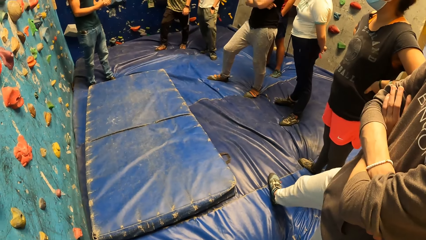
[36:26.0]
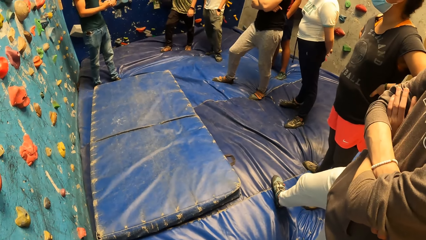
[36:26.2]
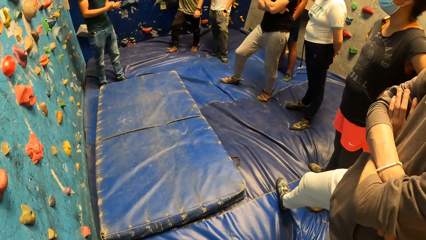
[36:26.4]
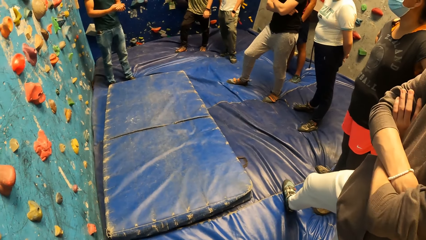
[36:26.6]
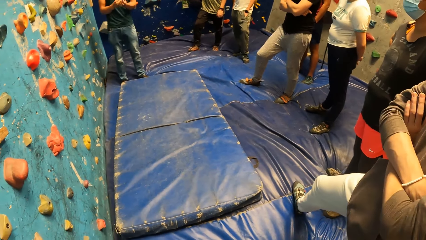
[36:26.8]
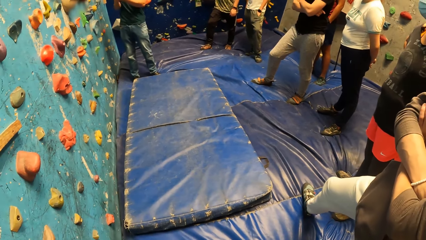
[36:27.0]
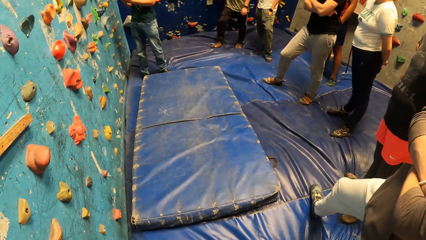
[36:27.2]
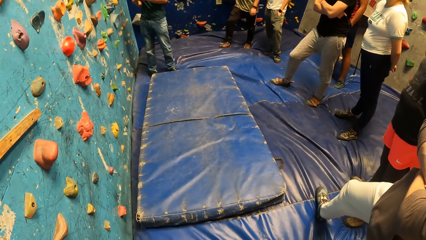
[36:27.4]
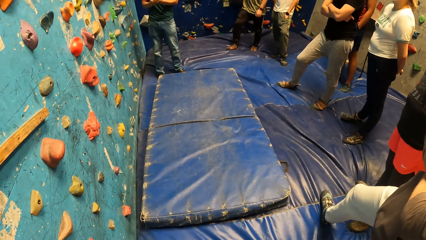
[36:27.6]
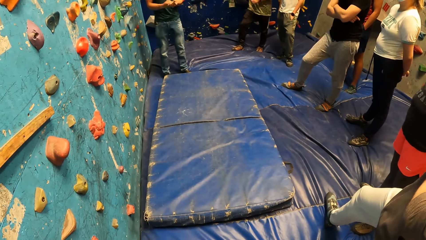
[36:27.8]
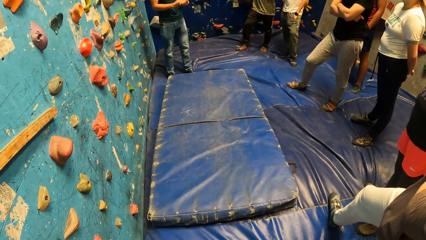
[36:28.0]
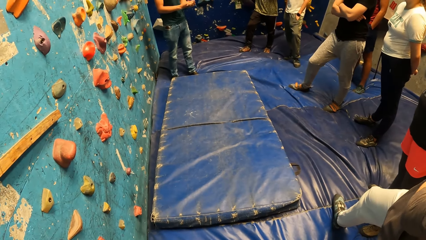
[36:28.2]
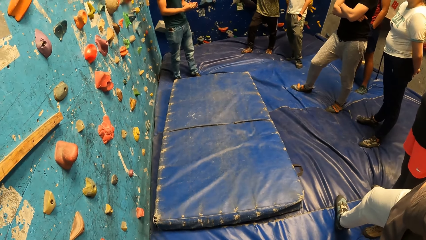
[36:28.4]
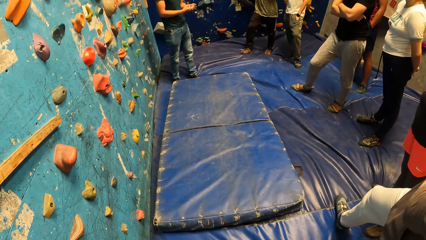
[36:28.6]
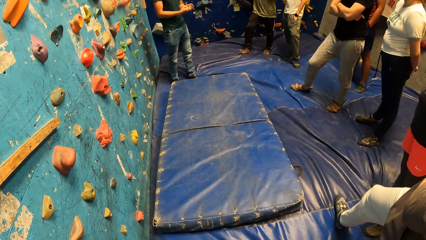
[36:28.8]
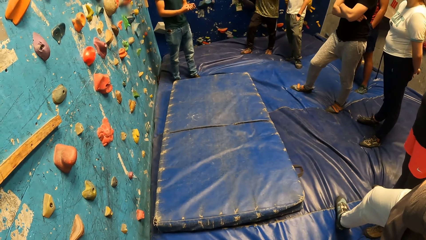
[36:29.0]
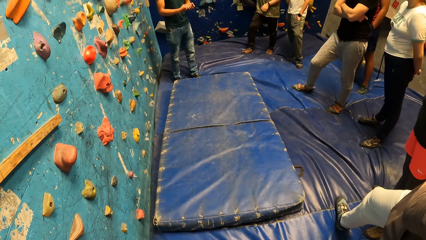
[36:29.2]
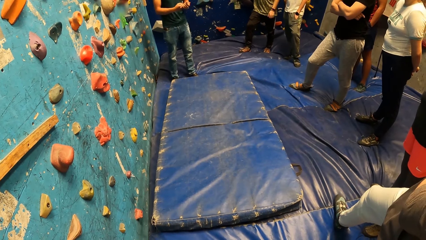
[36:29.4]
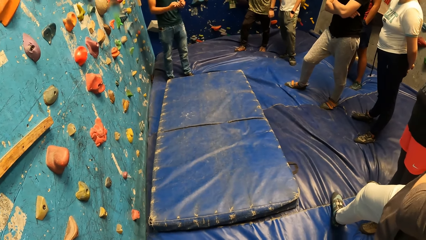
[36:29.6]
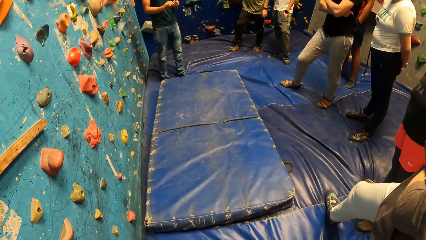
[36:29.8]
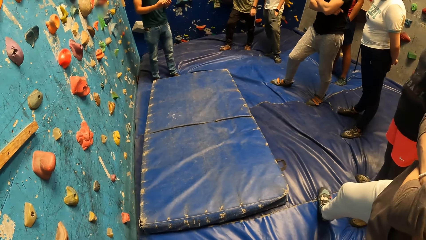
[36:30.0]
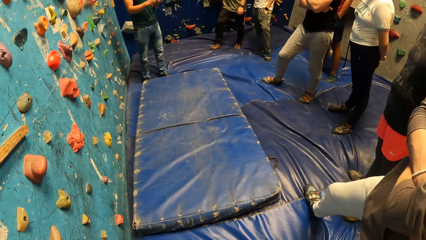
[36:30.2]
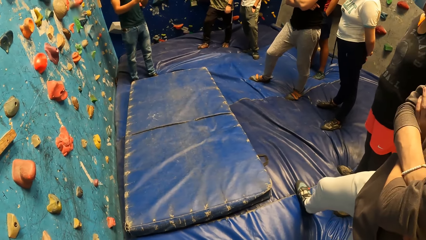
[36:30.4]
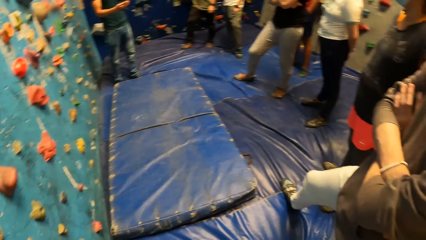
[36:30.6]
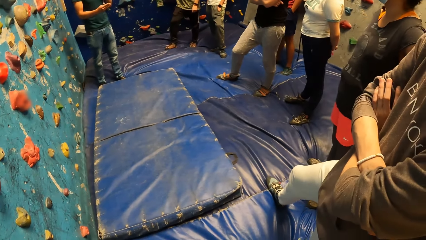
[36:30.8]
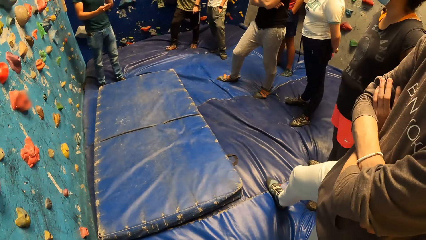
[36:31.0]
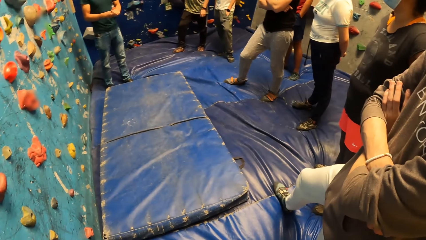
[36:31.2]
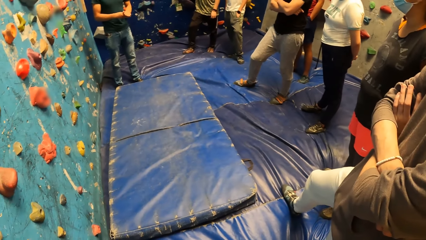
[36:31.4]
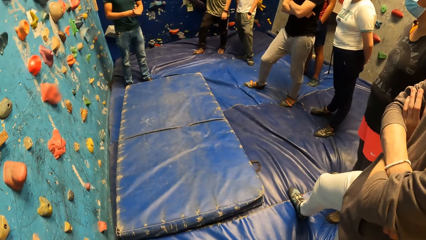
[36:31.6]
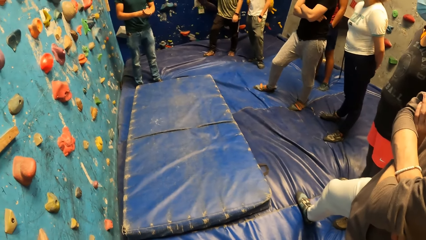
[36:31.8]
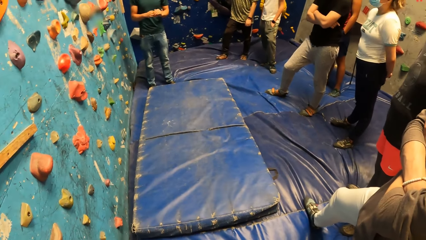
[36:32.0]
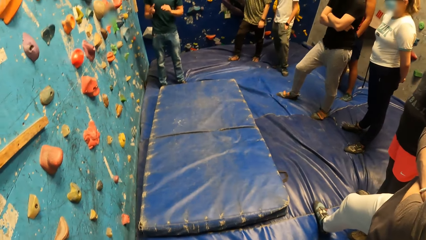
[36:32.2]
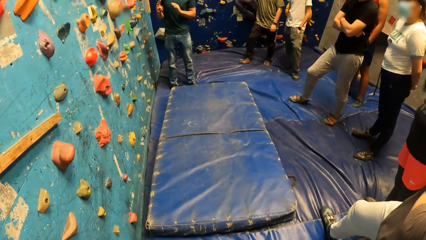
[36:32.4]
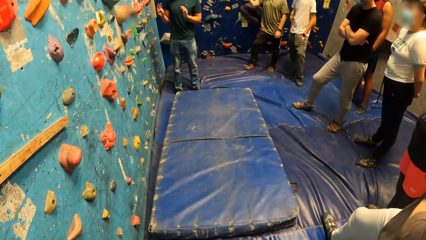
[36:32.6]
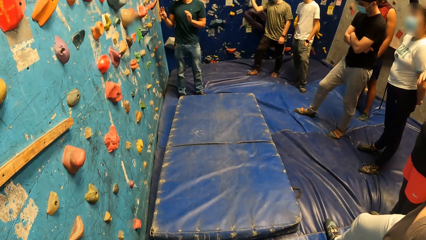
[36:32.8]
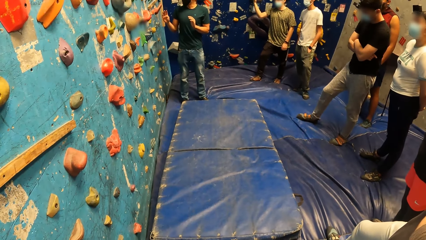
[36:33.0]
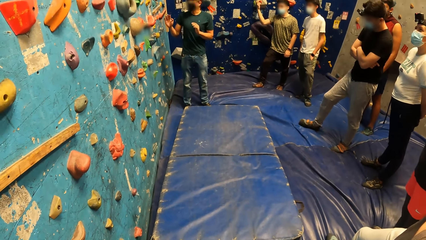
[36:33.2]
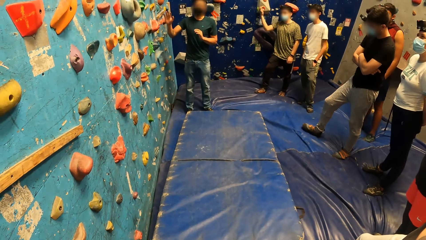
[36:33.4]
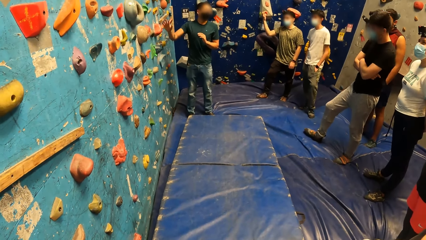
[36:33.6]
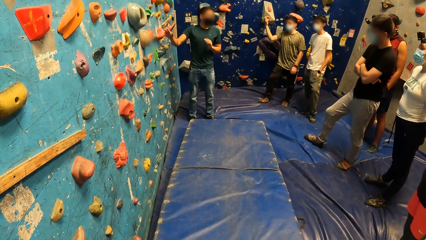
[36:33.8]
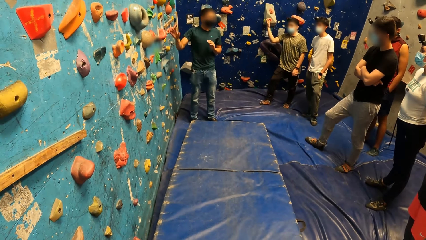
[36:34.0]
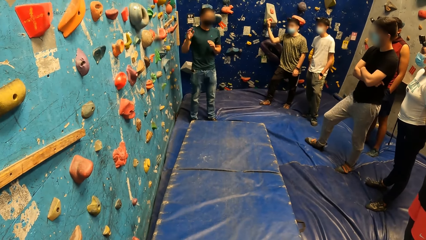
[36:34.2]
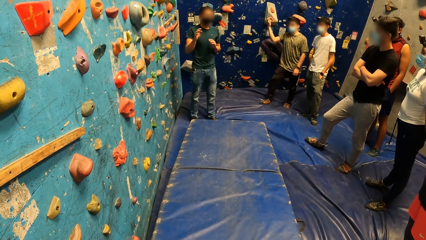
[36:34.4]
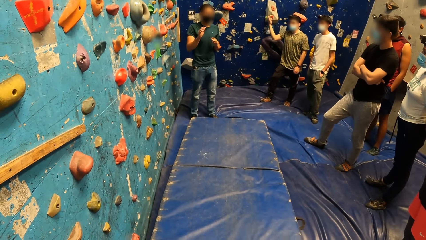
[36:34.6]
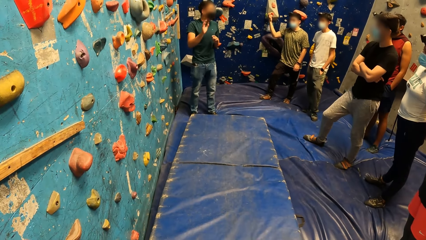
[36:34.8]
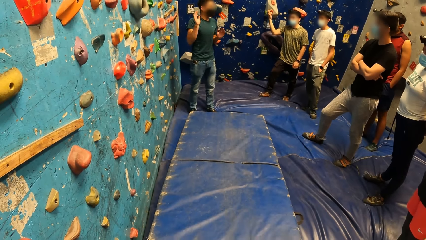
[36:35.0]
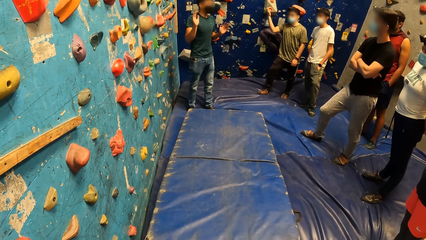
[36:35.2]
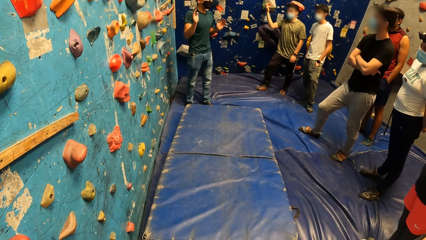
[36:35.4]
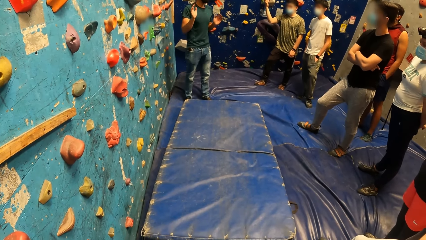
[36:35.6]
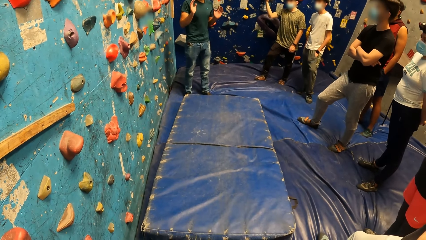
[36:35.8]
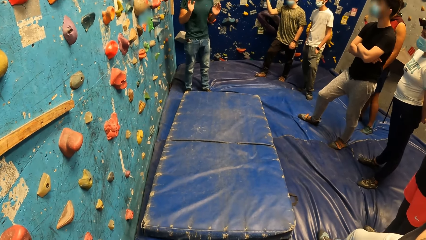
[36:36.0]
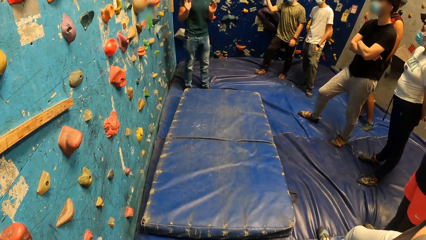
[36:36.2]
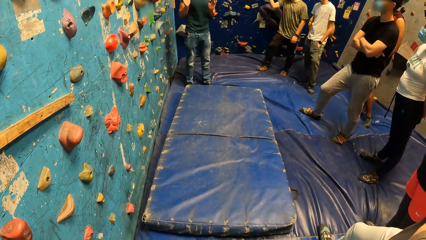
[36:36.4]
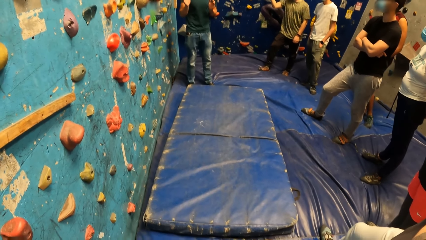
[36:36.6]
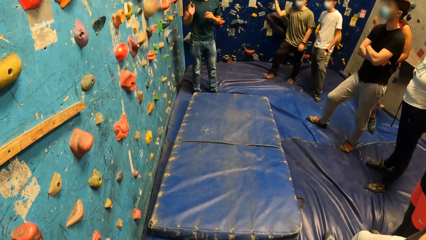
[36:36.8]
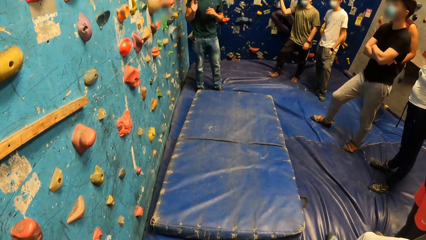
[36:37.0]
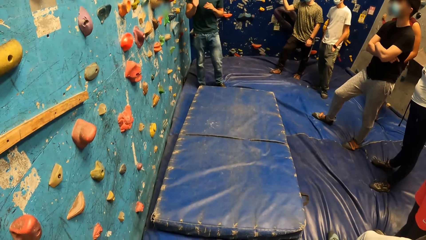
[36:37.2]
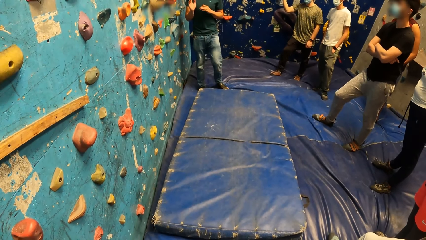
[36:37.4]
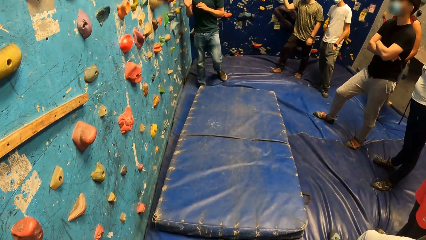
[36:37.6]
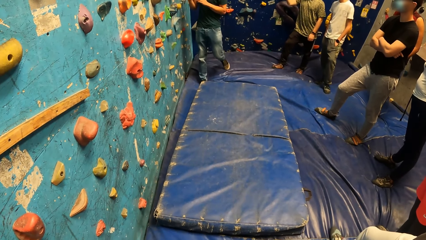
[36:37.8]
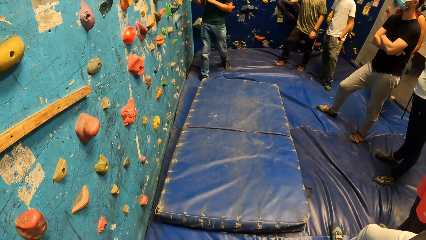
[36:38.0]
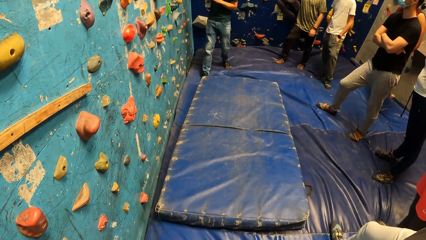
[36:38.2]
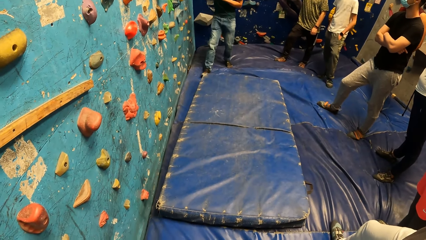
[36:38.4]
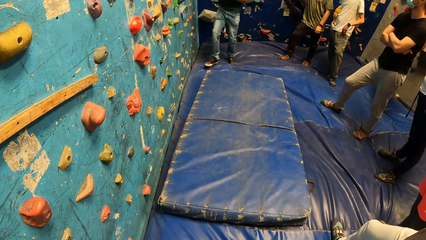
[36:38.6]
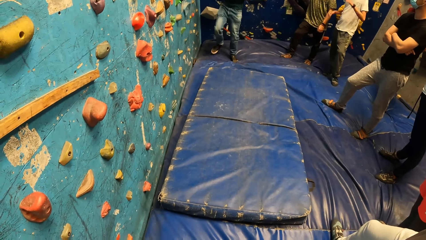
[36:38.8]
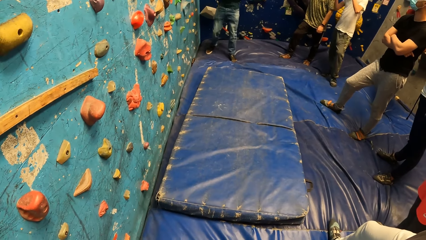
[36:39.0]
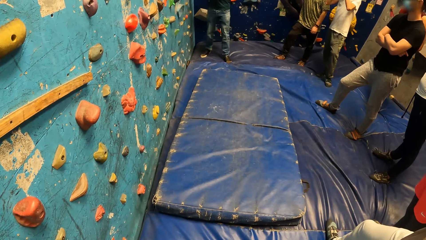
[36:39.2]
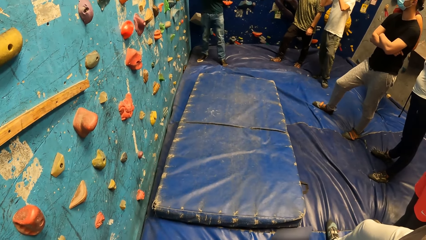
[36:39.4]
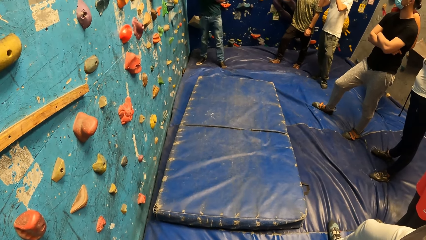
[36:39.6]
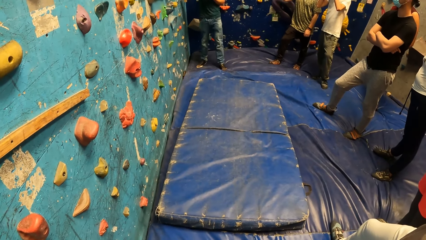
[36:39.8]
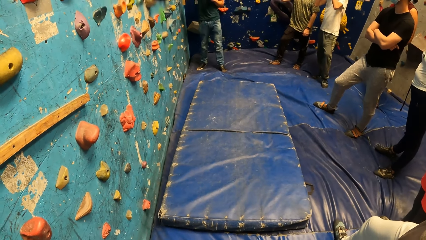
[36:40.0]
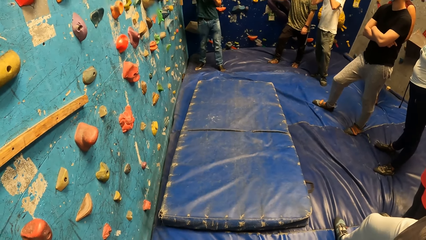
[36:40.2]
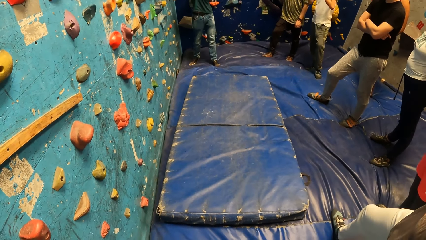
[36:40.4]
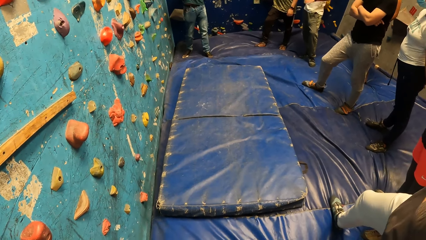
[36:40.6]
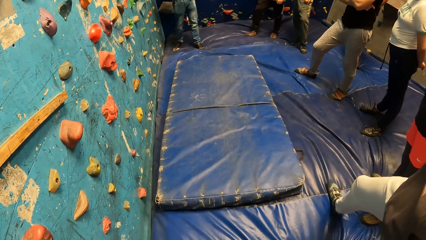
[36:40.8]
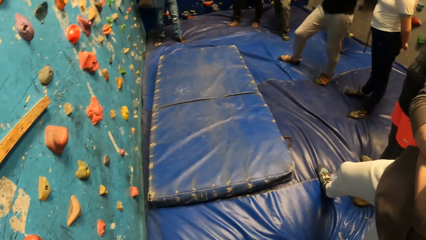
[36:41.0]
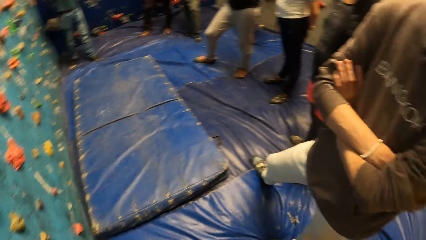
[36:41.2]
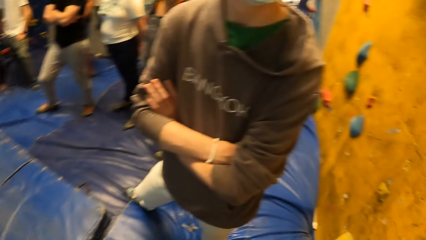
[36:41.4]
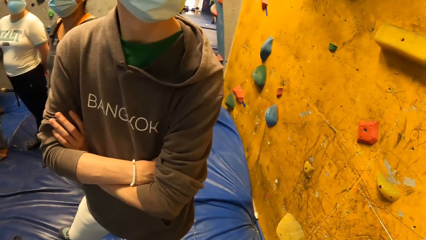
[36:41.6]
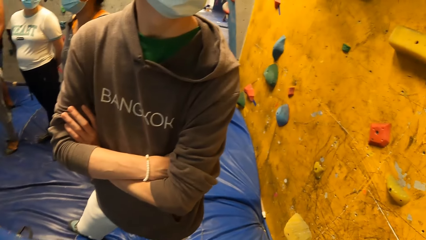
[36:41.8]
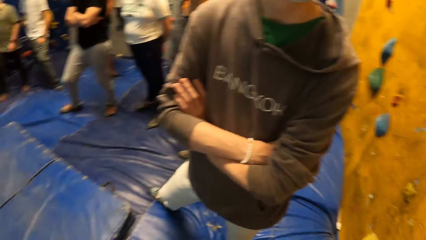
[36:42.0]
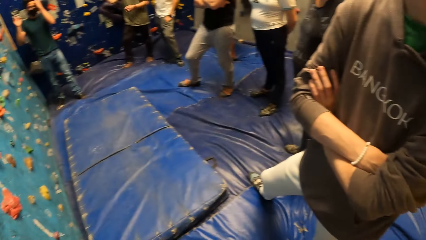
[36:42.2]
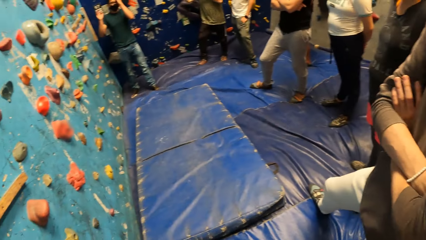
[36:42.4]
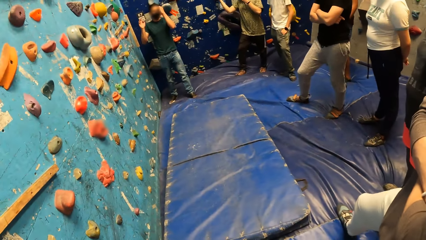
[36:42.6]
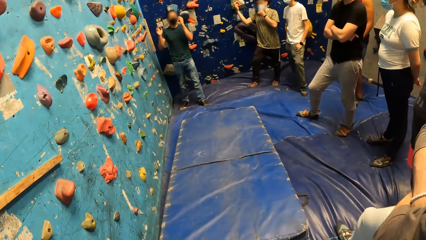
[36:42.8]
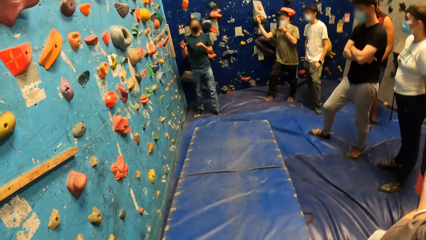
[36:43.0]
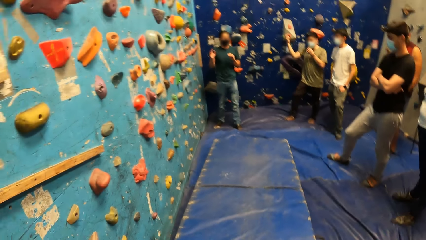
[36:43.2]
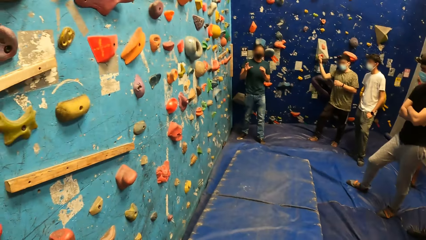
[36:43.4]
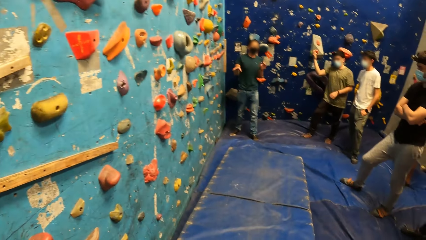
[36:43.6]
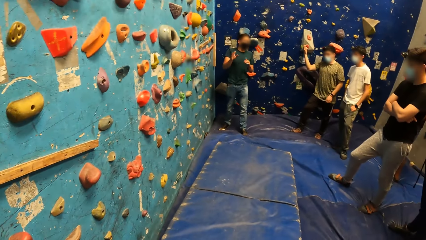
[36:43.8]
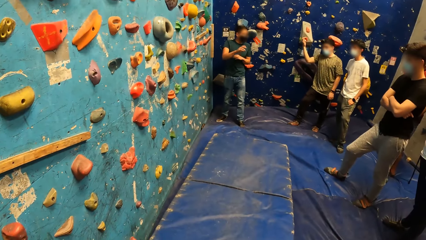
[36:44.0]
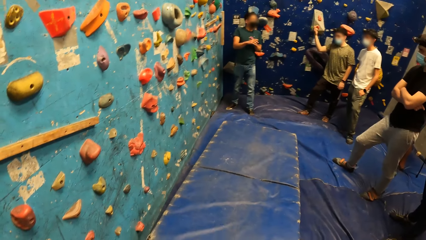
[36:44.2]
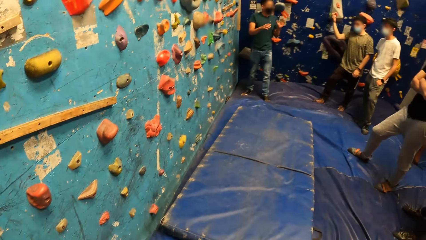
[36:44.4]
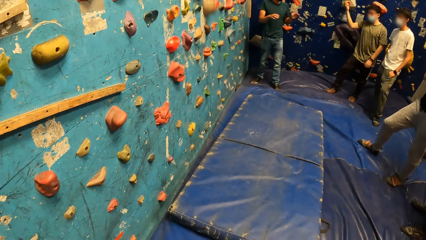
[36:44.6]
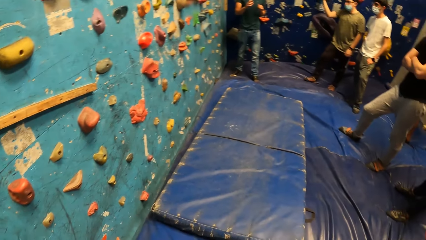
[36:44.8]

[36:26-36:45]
A man walks backwards. The camera wearer looks around.
